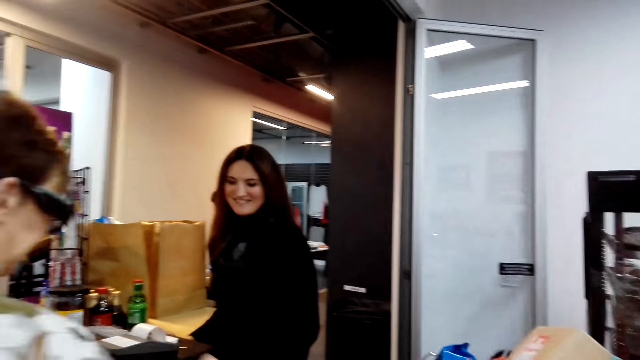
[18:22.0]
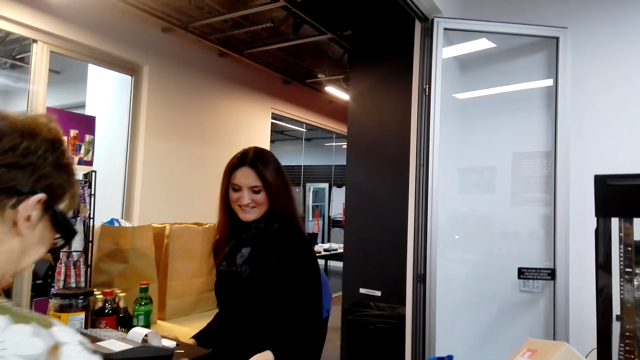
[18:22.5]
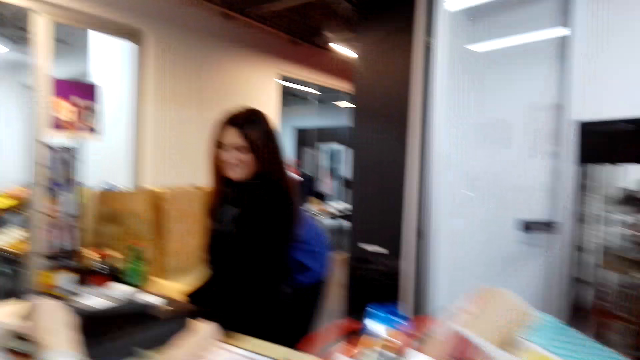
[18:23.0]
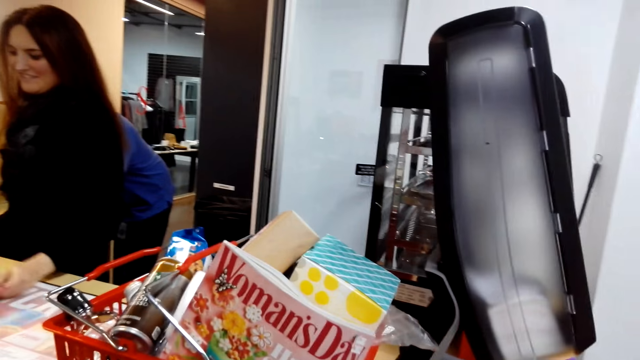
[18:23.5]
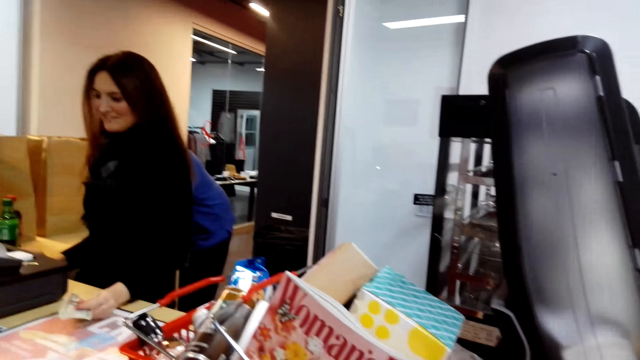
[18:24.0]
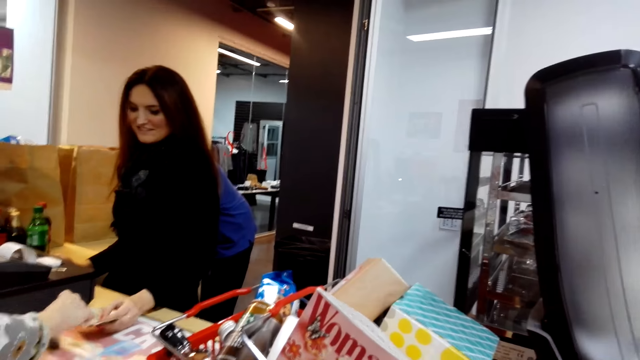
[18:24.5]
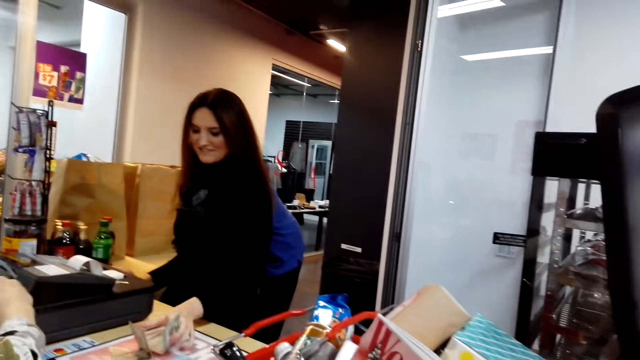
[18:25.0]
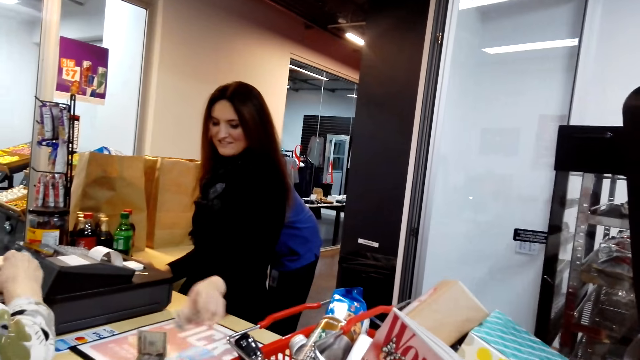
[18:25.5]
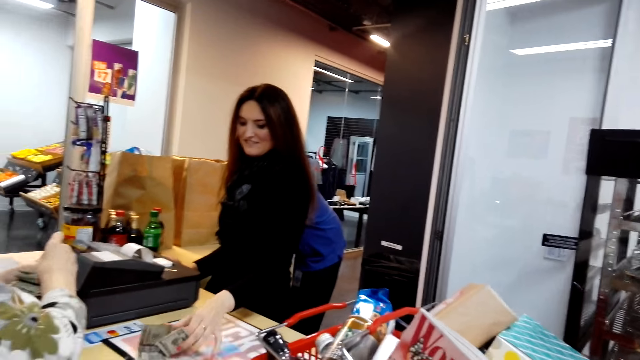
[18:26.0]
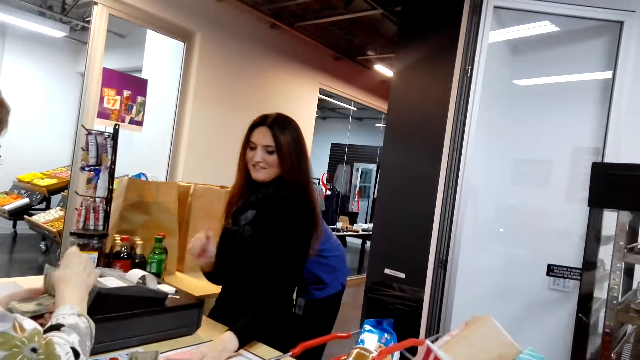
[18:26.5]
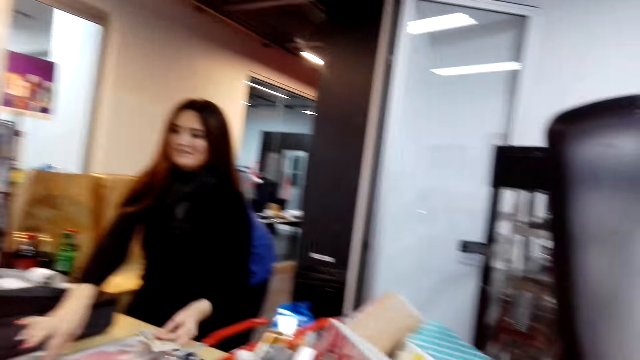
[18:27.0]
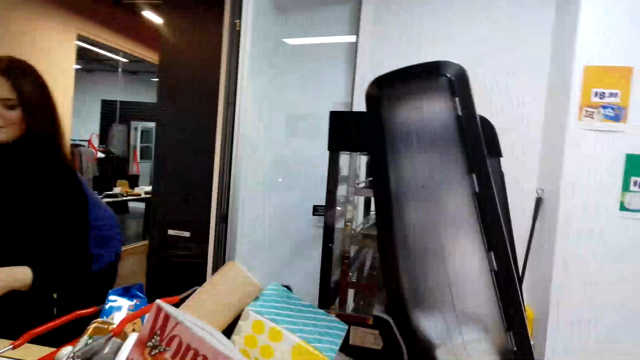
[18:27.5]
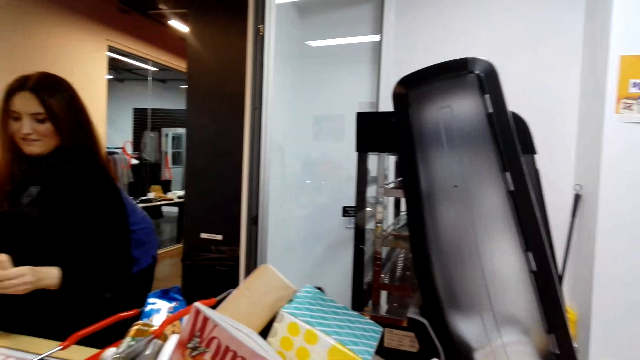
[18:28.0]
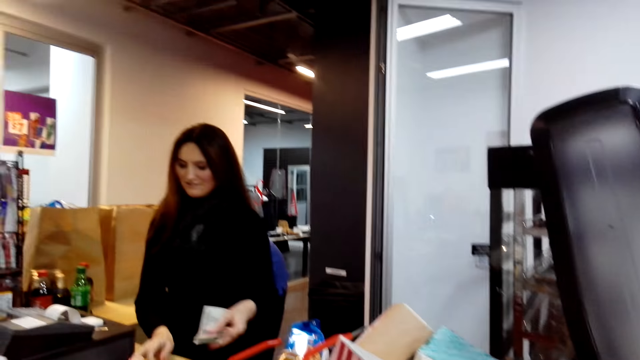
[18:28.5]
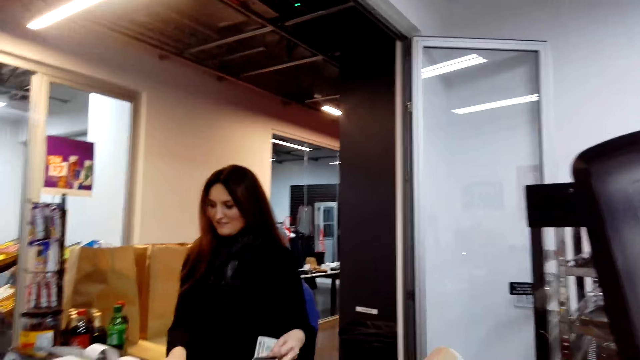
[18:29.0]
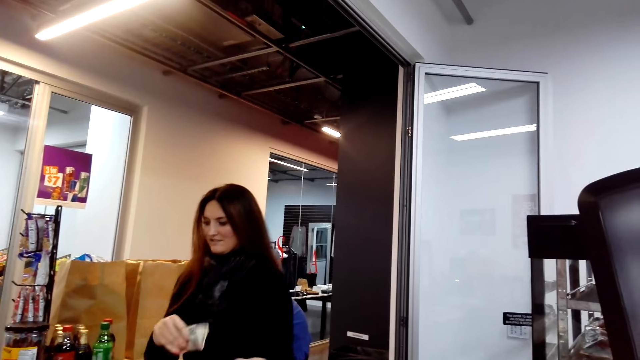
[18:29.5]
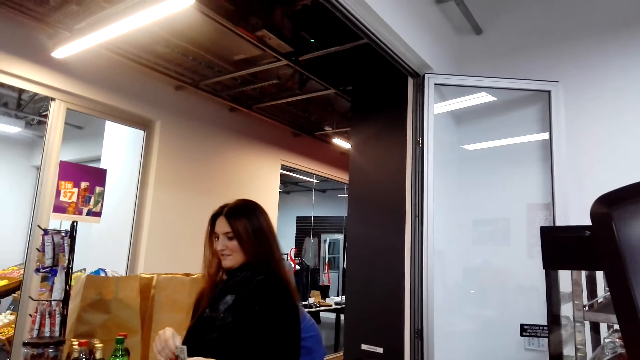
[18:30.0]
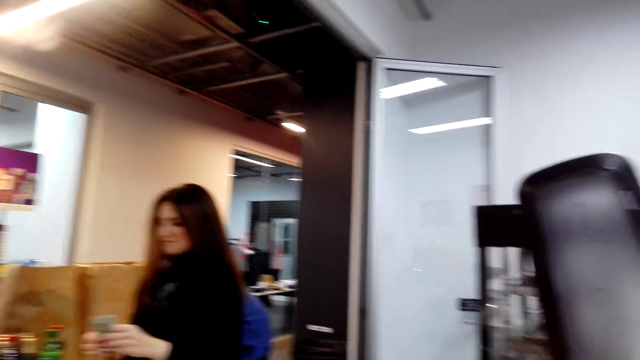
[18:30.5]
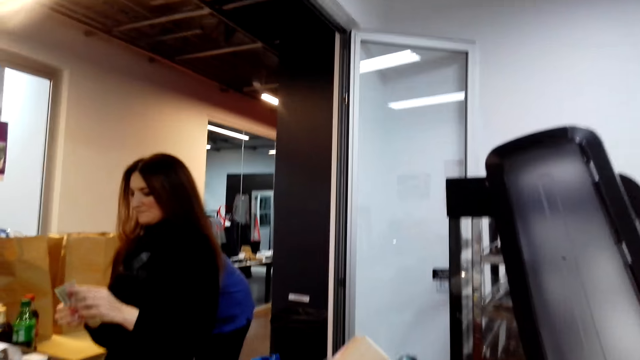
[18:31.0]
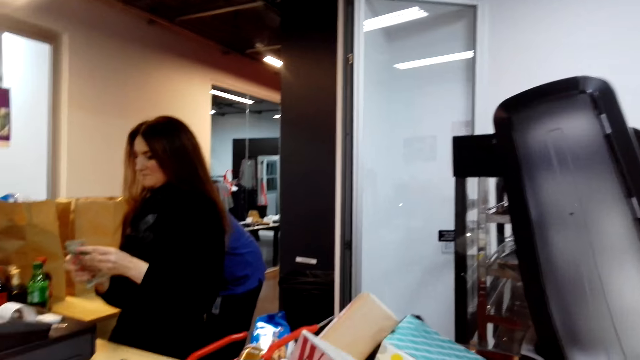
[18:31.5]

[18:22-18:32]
A lady stands at the counter. Another lady holds cash notes with the left hand. The first lady gives cash notes on the counter. The other lady pushes cash notes on the counter. The first lady counts cash notes with both hands in the store. The other lady holds cash notes with the left hand. The other lady counts cash notes with both hands at the counter.

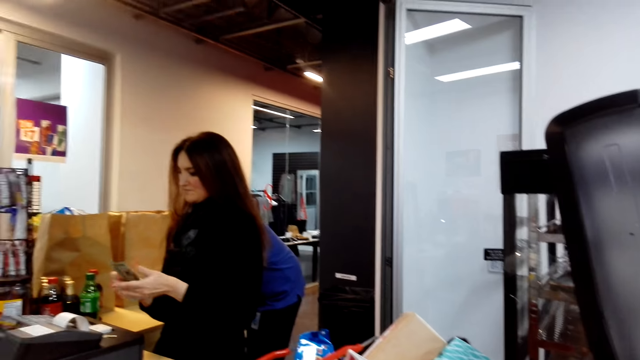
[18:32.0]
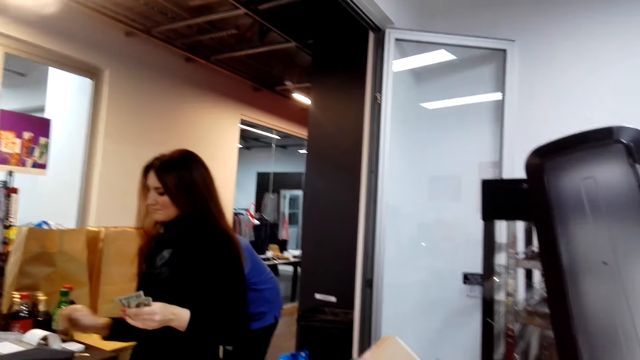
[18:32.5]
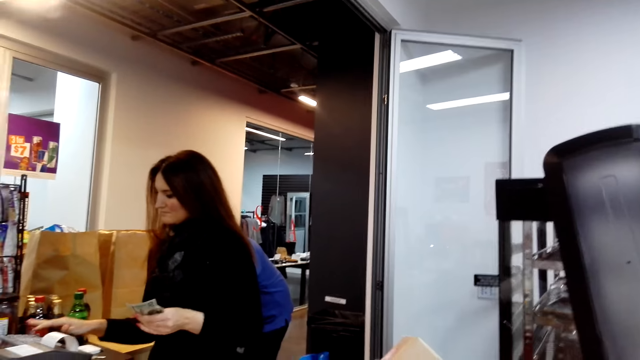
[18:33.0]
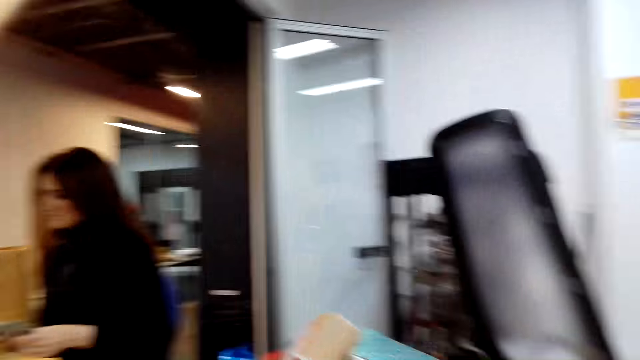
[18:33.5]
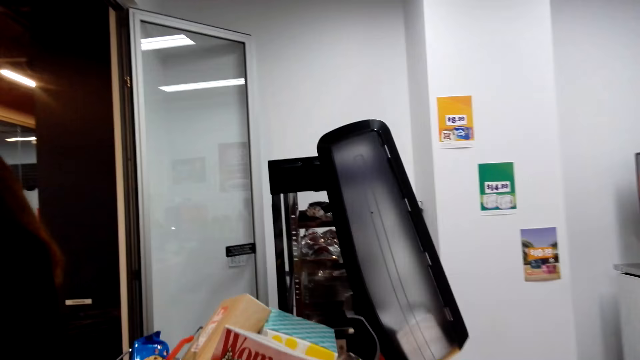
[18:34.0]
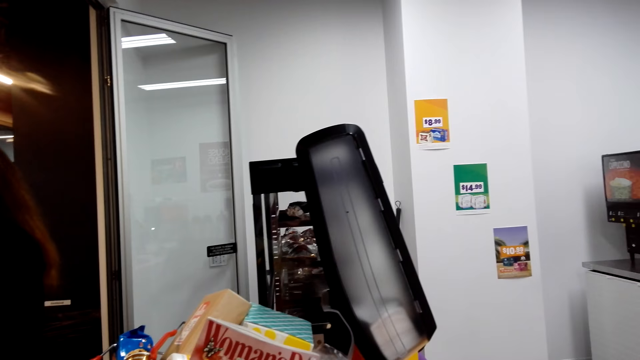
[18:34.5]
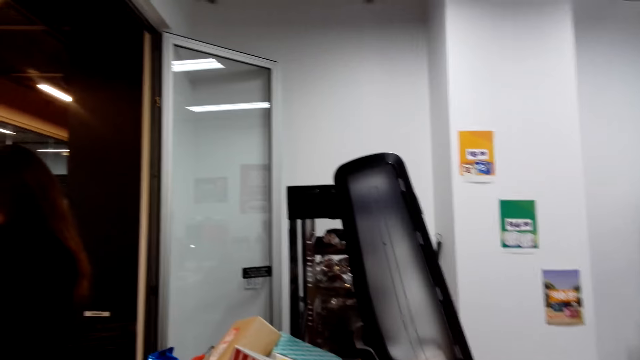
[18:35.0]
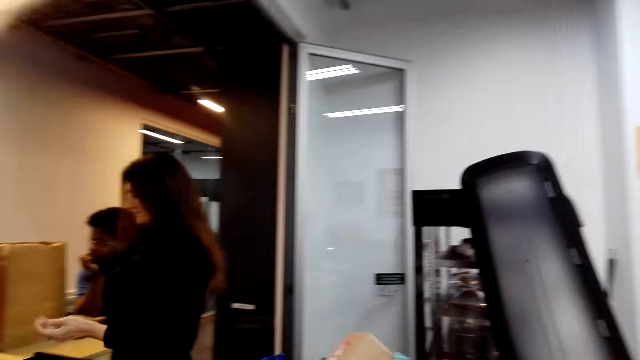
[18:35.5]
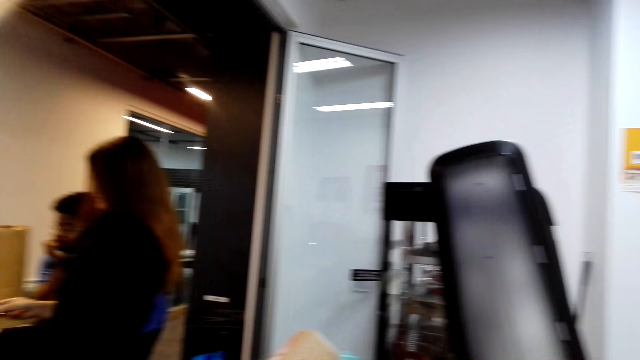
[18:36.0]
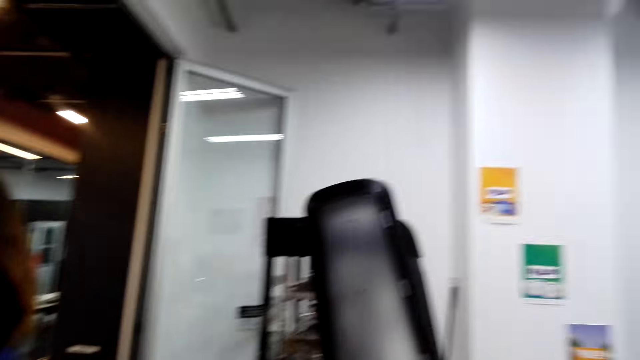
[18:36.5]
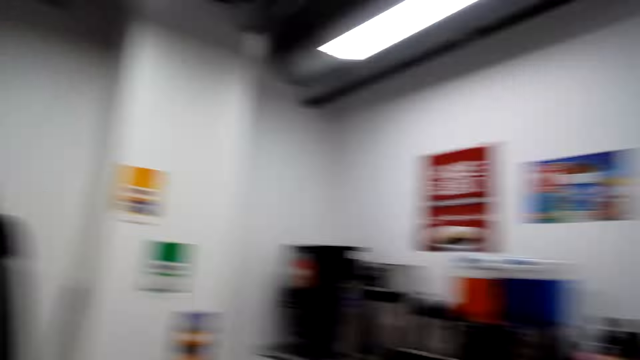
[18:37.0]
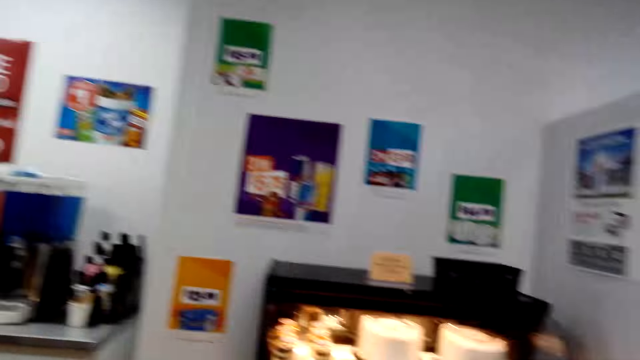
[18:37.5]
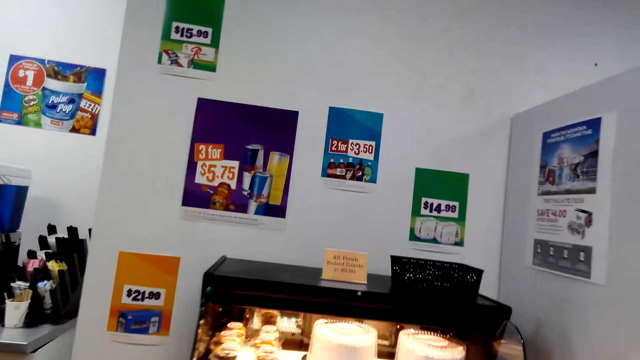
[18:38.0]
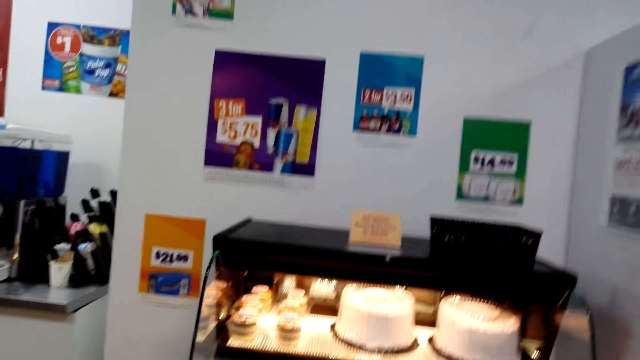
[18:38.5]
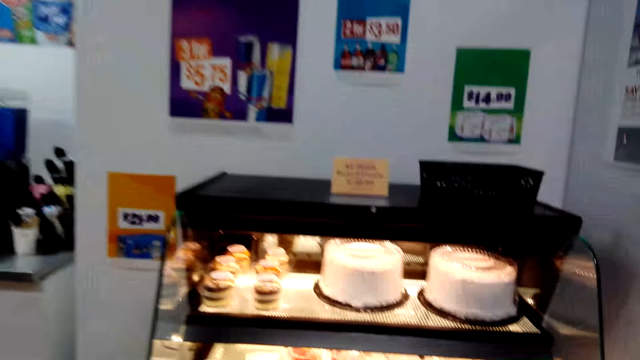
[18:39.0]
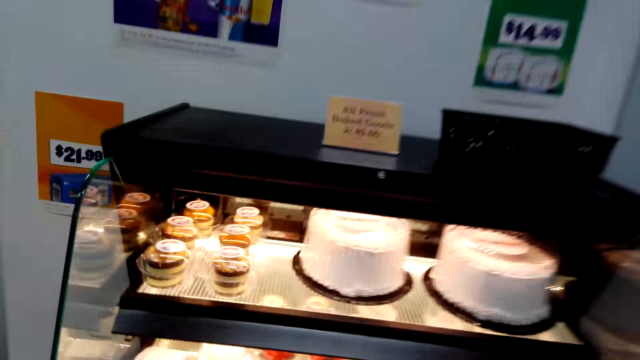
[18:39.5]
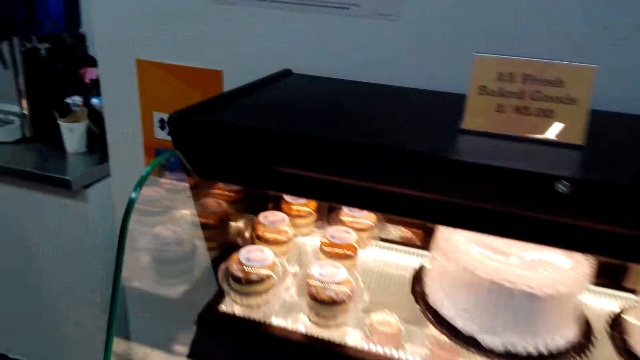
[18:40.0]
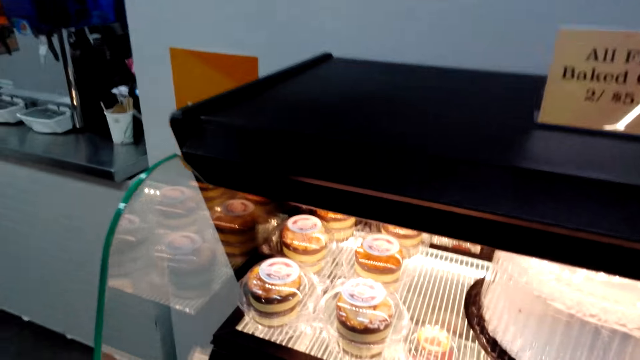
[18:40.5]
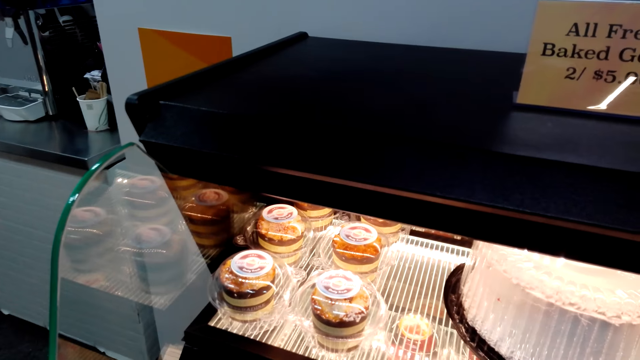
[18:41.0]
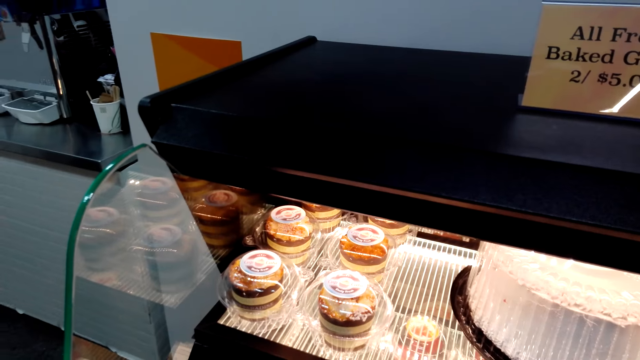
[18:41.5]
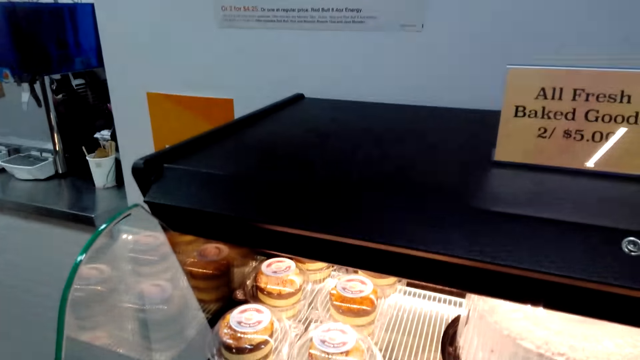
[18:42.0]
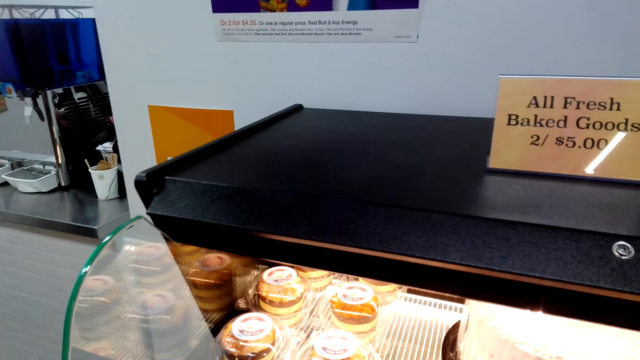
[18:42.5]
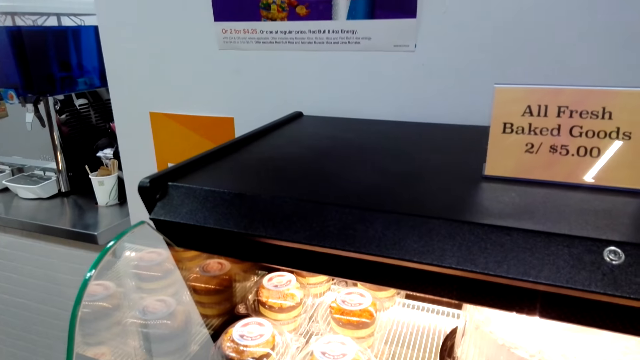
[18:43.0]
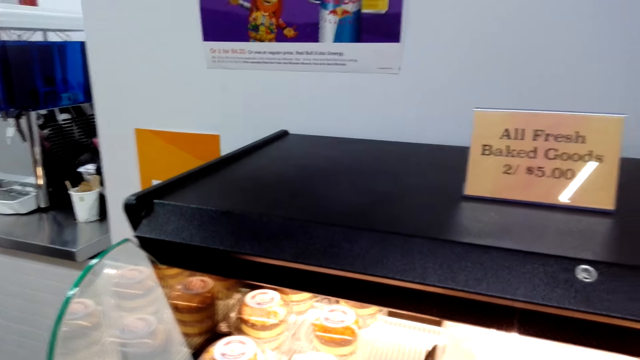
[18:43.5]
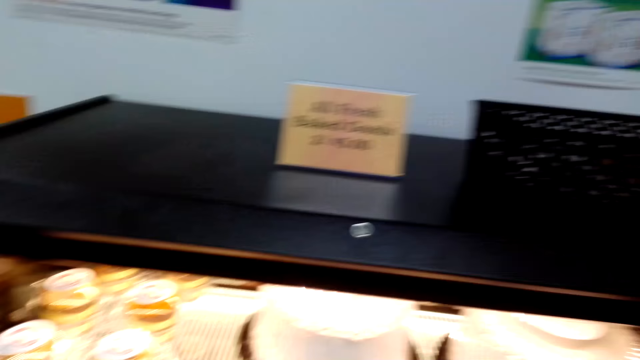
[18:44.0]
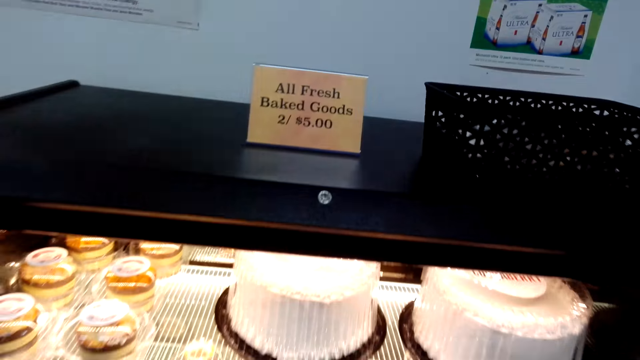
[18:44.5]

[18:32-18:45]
A lady opens a cash machine. The lady keys in at the cash register machine. The camera wearer stands in the store. The lady puts the money inside the cash machine. The lady holds cash notes with the right hand. The camera wearer walks around in the store. They walk towards a cake display stand. They stand at the cake display stand.
